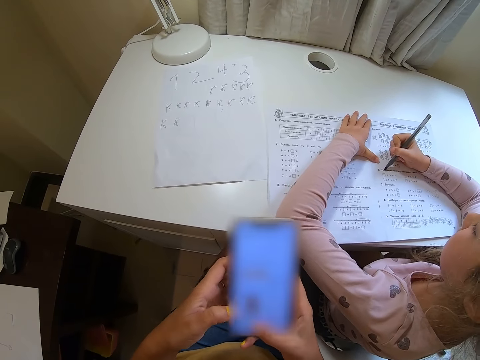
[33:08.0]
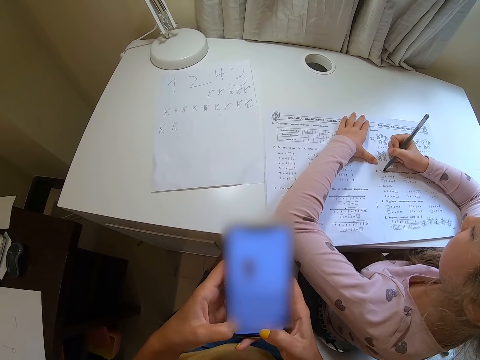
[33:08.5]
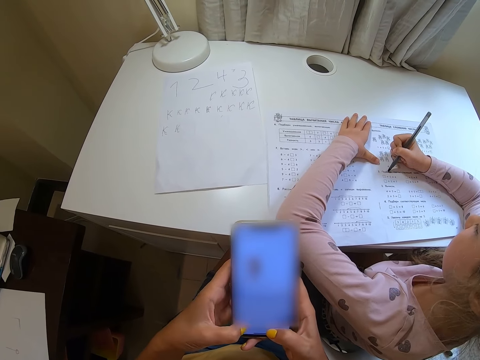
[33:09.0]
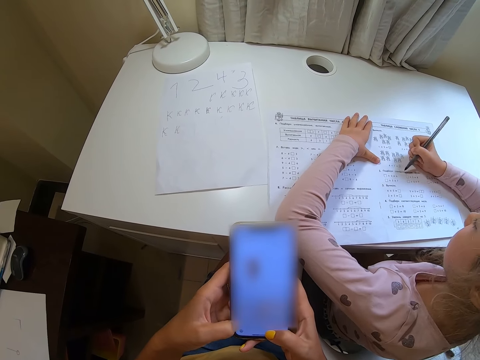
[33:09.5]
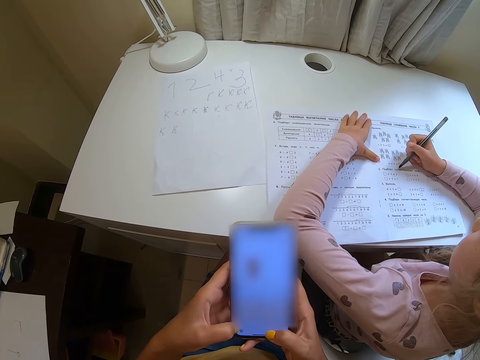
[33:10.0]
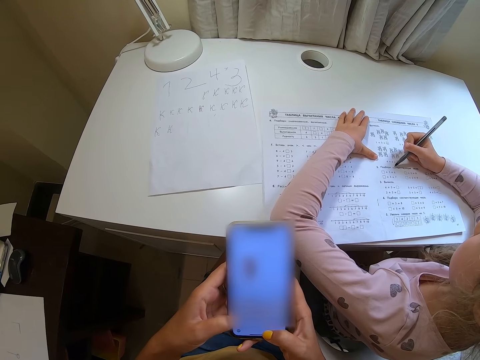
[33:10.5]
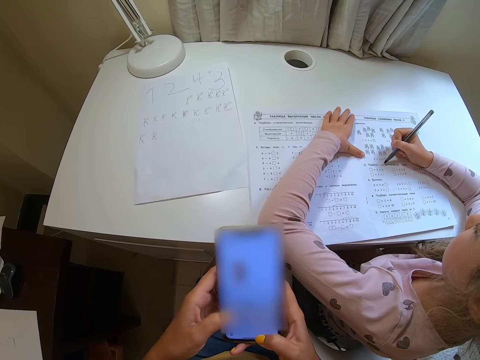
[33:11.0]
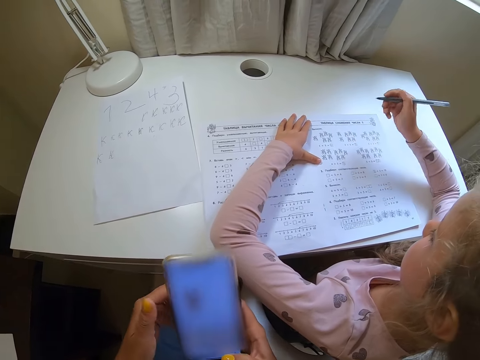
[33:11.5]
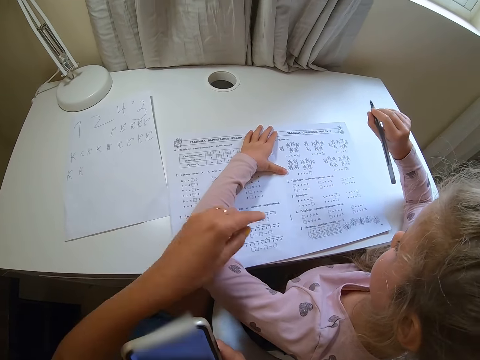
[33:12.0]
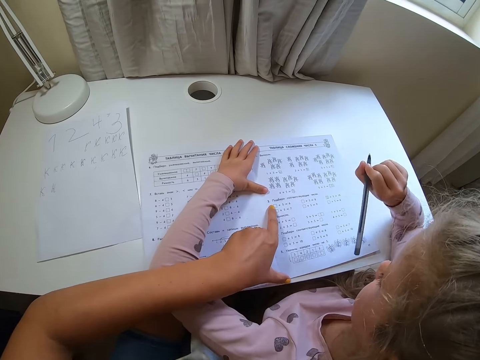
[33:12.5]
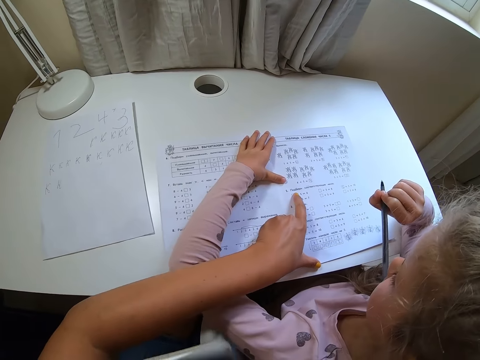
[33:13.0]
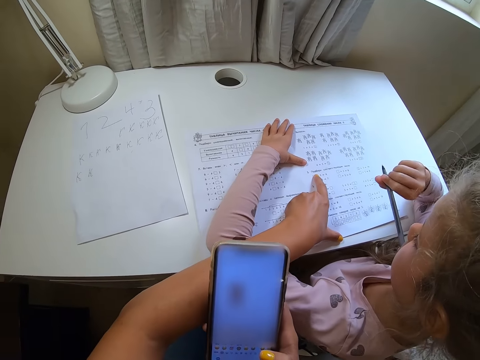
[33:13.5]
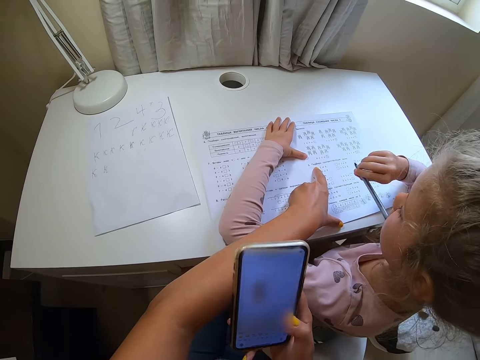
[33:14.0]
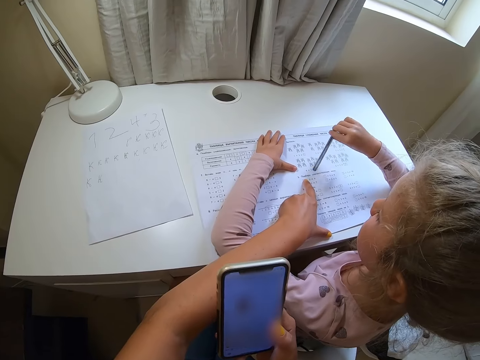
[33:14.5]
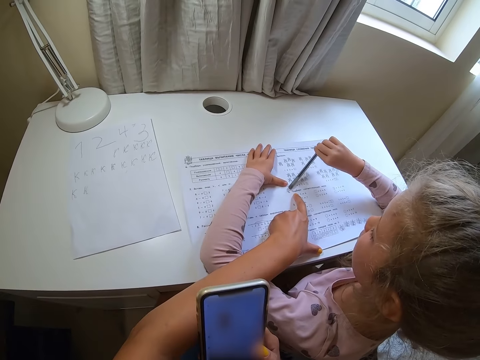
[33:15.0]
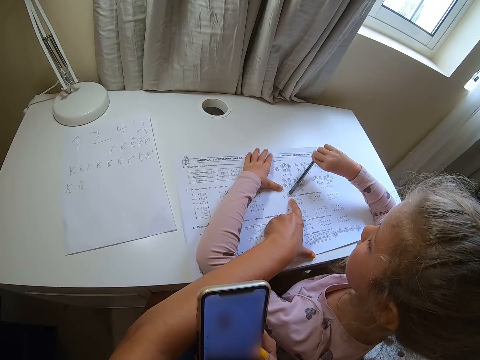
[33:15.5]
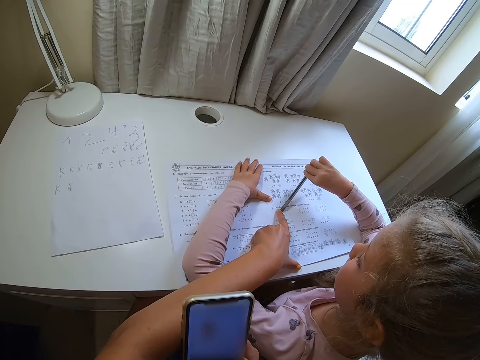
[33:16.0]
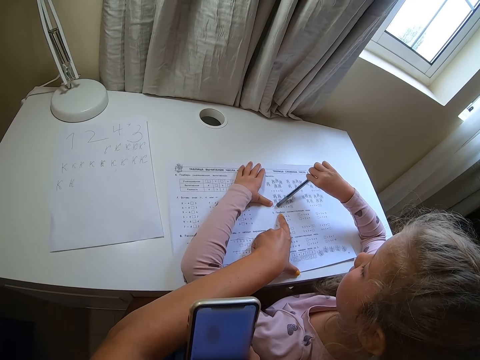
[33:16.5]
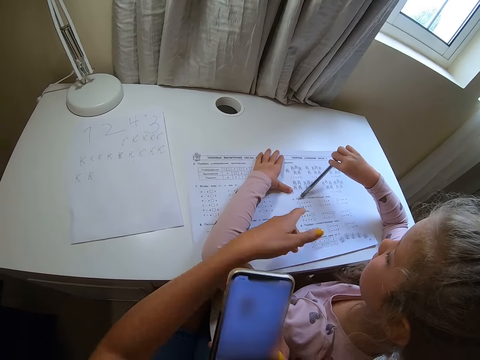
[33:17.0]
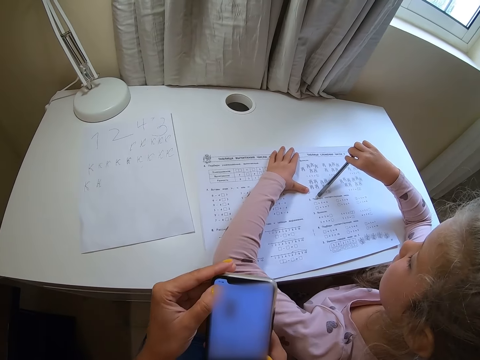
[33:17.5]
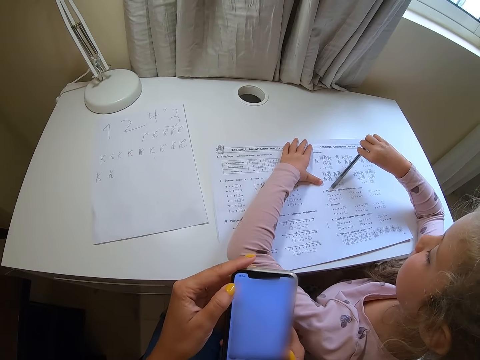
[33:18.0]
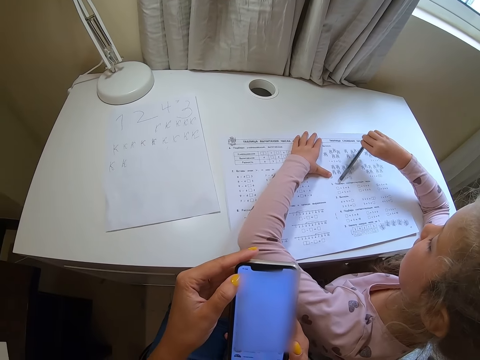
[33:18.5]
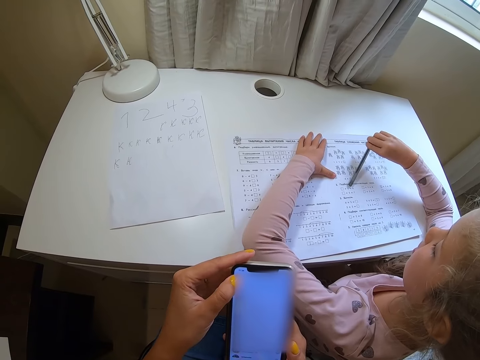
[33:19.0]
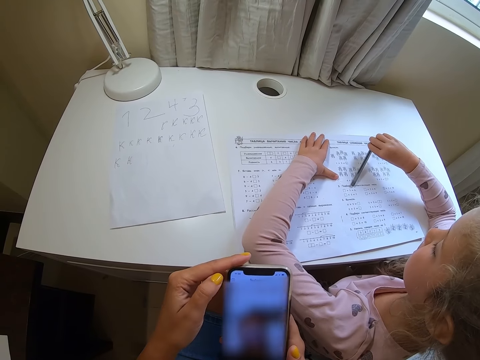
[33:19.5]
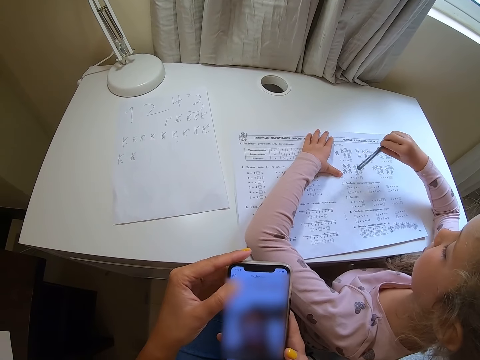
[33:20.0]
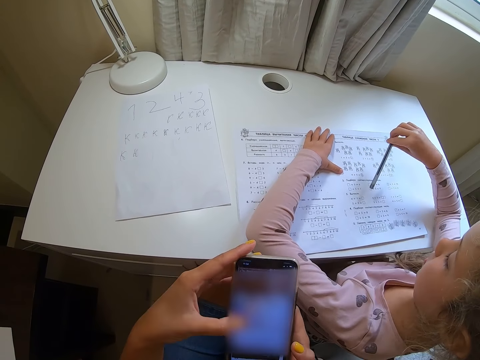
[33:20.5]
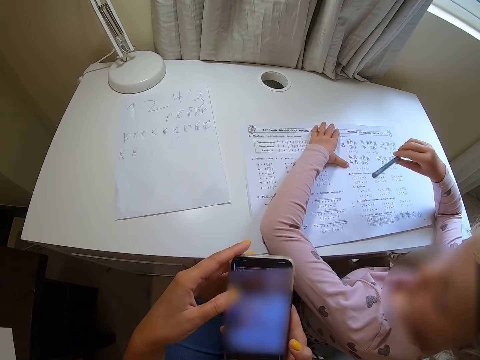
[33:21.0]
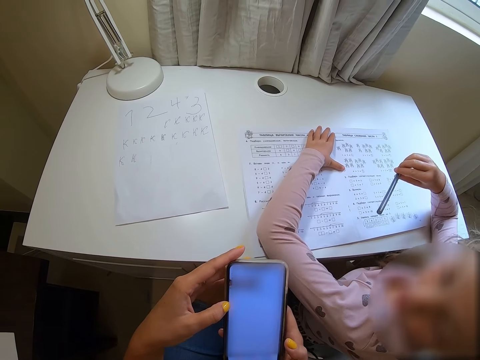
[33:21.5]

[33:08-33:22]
The child writes on the book. The camera wearer points at the book with a finger. The child lifts a pen. The child points at the book. The camera wearer operates the phone.

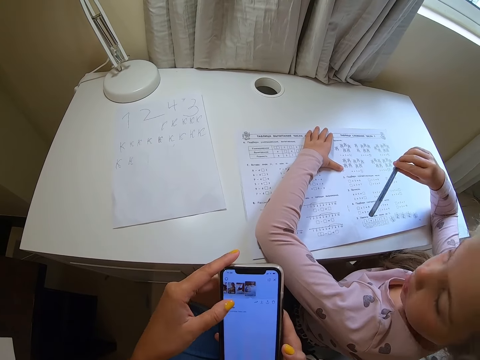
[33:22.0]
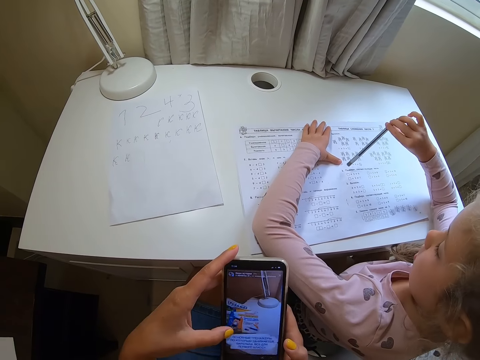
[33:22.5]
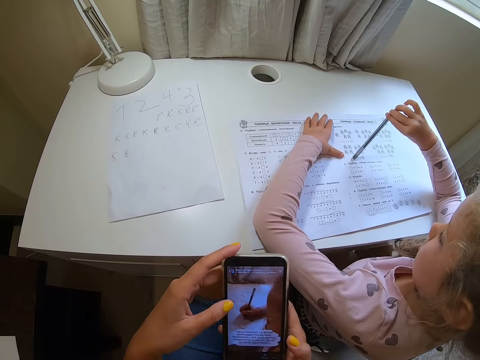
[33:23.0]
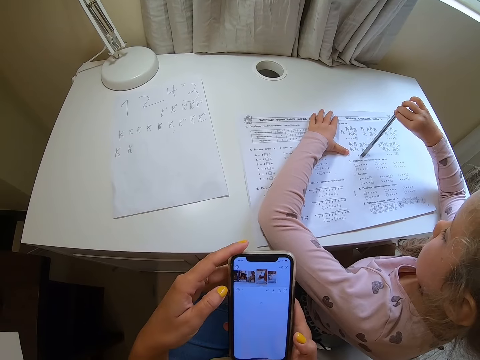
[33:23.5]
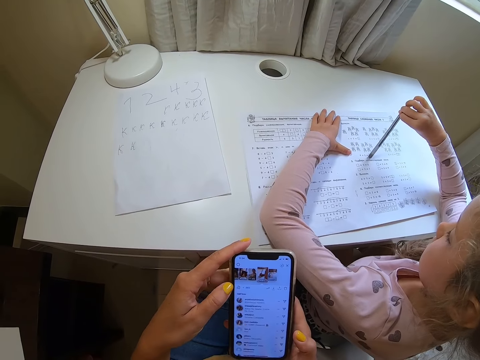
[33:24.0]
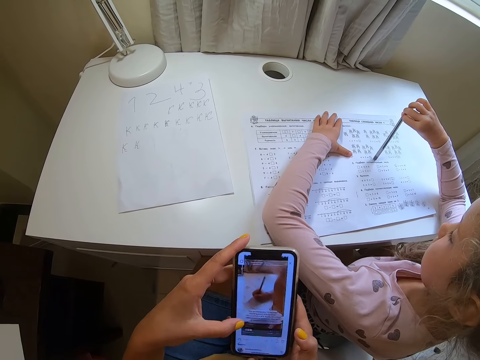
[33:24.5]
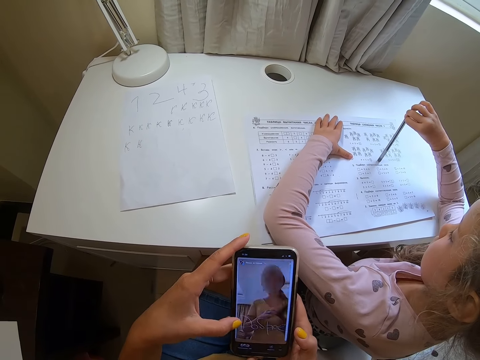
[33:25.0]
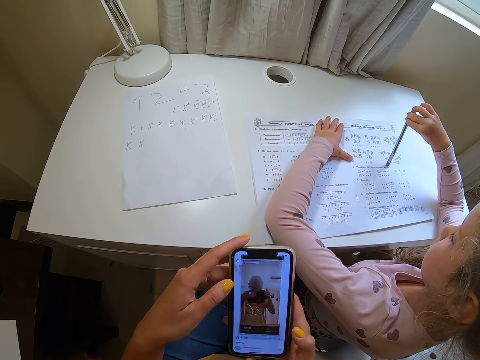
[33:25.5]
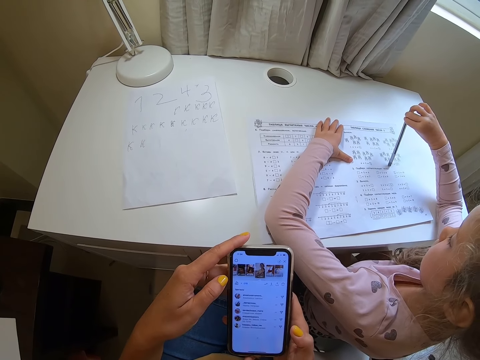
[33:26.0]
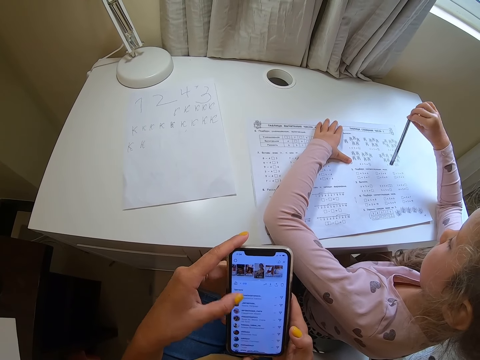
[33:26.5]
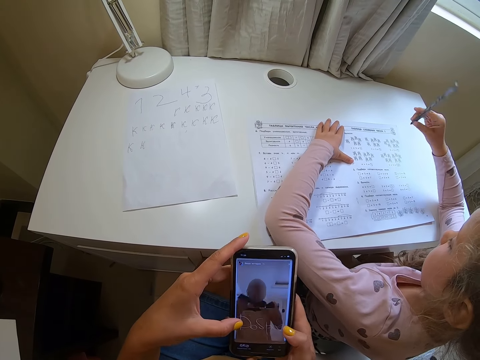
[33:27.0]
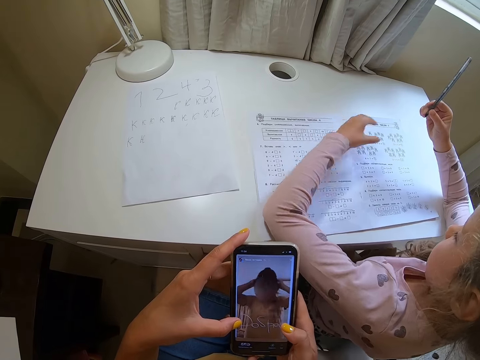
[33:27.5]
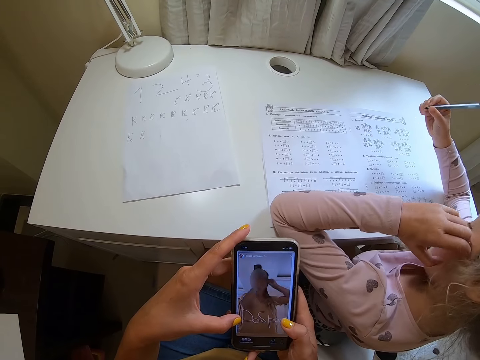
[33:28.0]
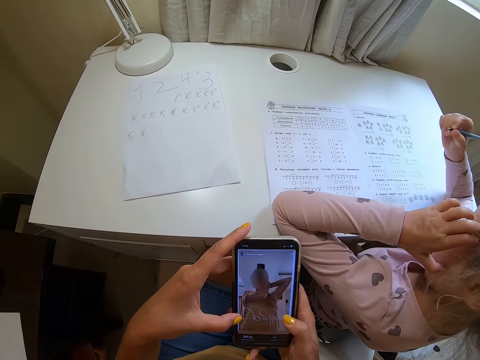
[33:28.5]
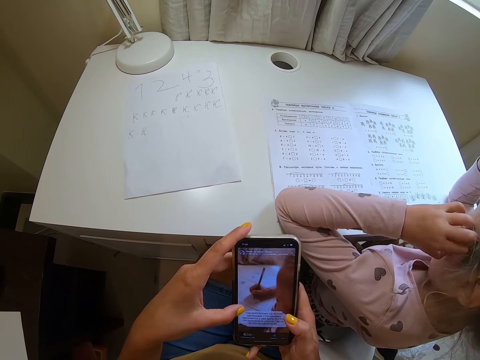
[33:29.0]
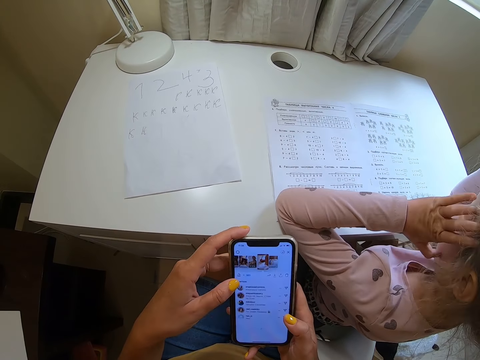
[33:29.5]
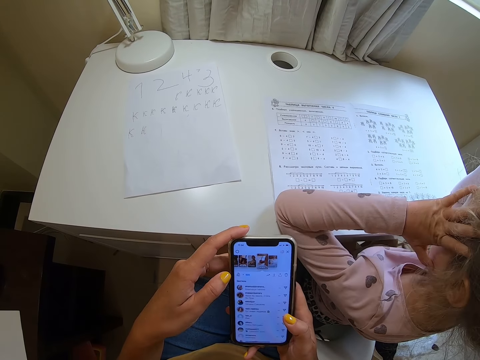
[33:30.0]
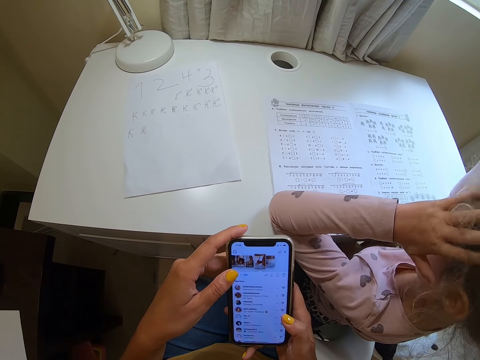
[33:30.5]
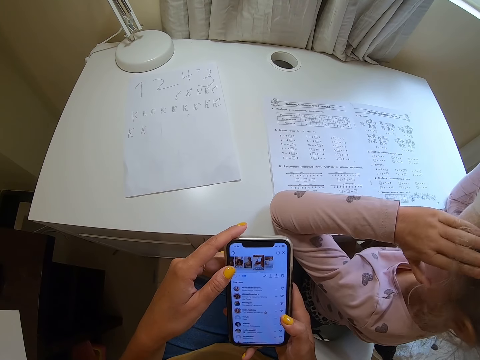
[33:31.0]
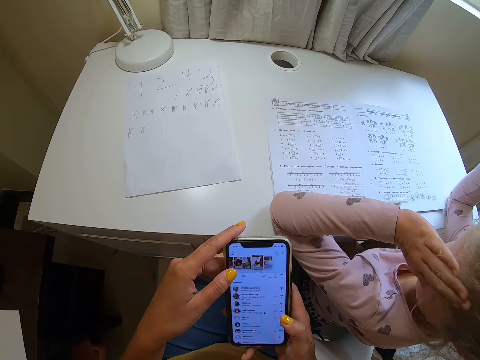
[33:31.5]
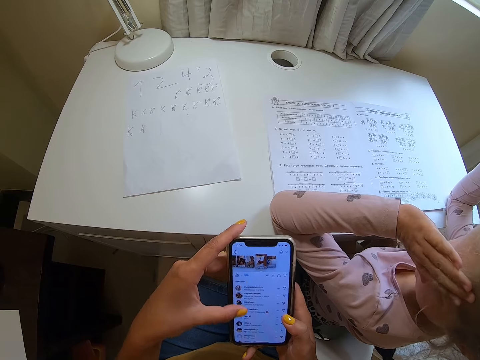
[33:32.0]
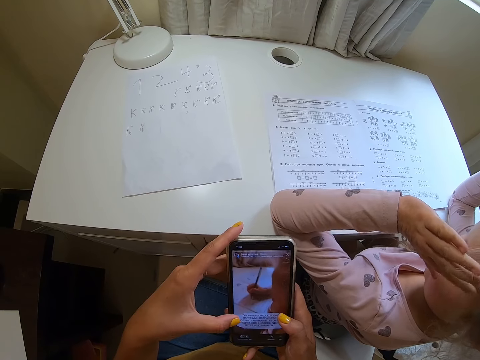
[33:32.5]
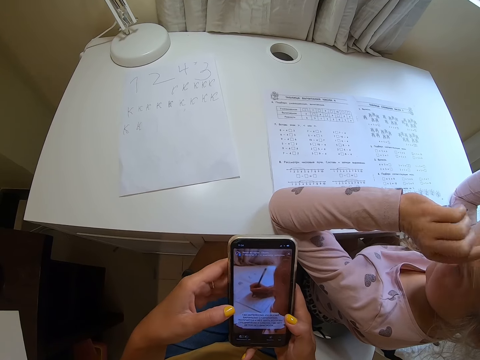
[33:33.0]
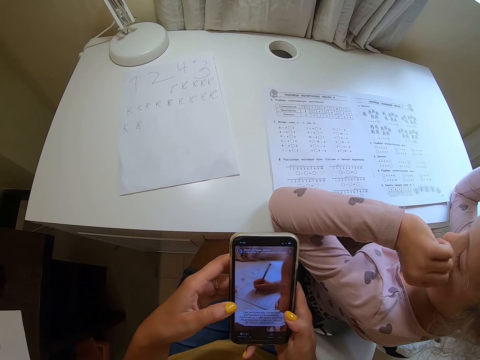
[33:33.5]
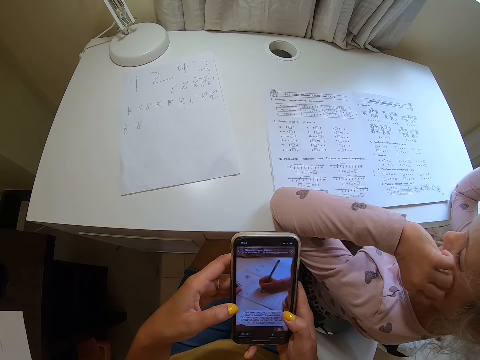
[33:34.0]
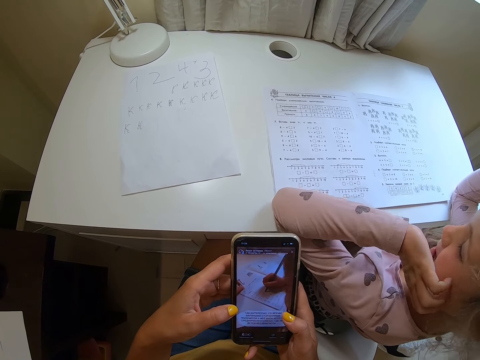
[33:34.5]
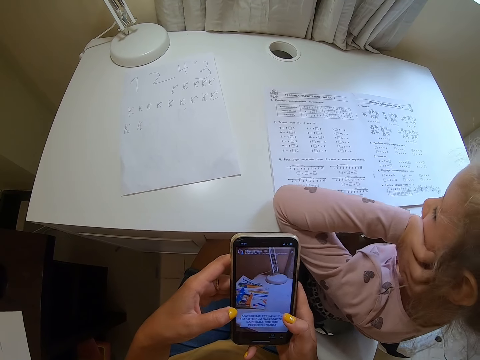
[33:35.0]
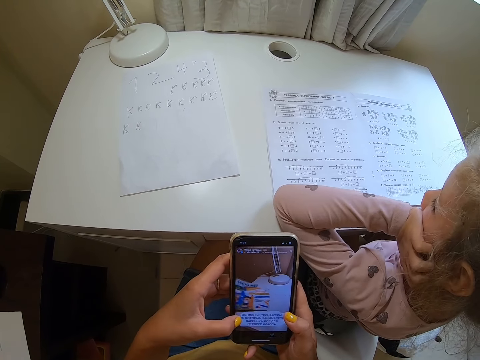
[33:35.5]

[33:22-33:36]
A child points at the book. The child touches her hair.
